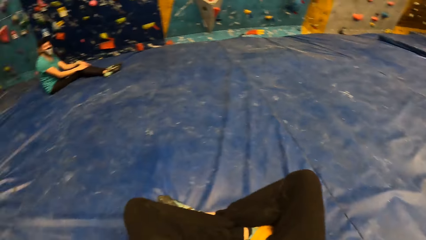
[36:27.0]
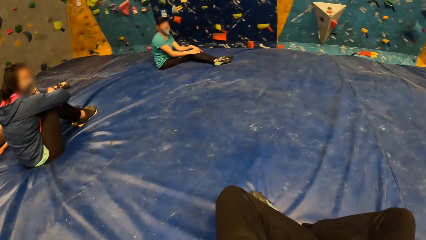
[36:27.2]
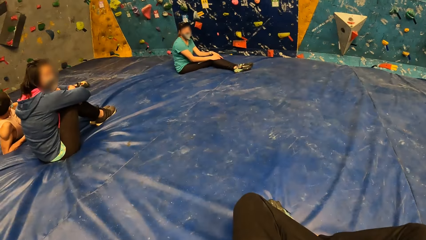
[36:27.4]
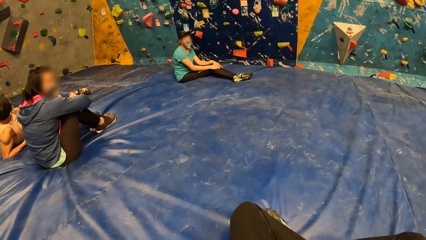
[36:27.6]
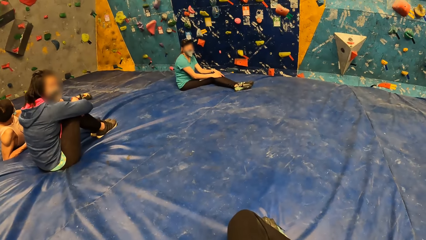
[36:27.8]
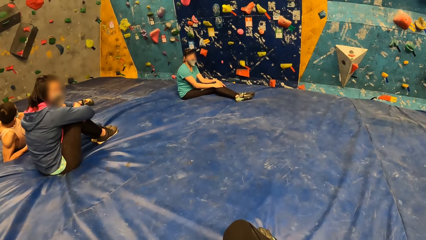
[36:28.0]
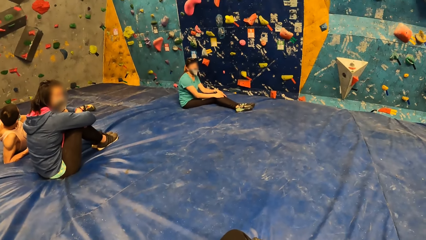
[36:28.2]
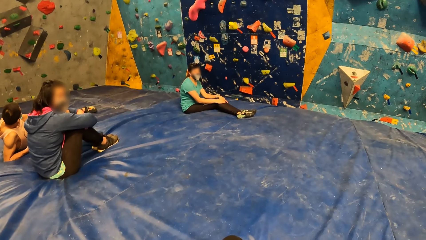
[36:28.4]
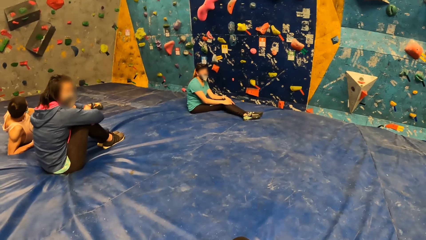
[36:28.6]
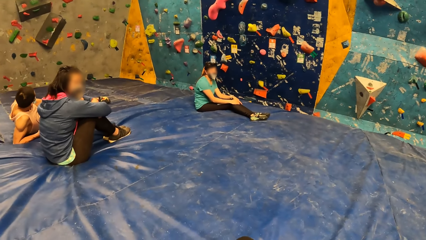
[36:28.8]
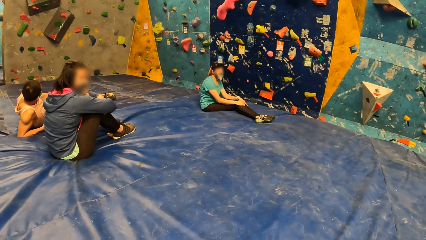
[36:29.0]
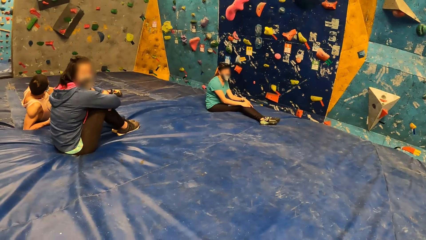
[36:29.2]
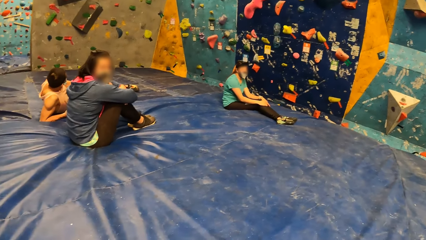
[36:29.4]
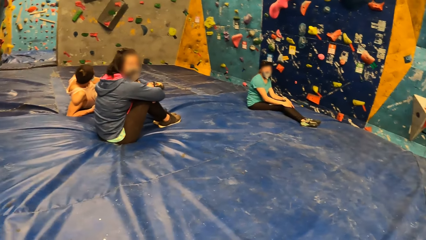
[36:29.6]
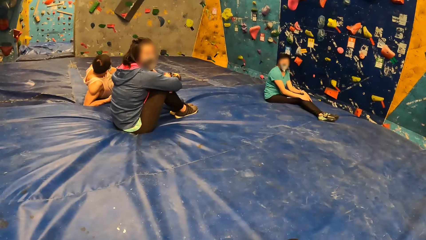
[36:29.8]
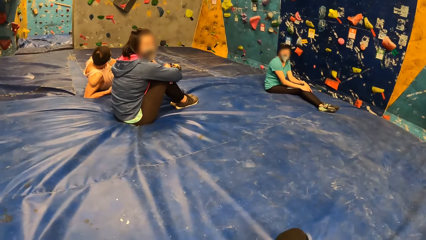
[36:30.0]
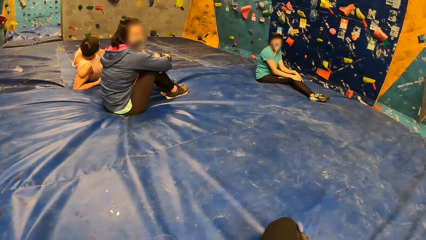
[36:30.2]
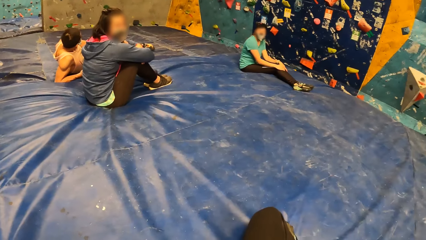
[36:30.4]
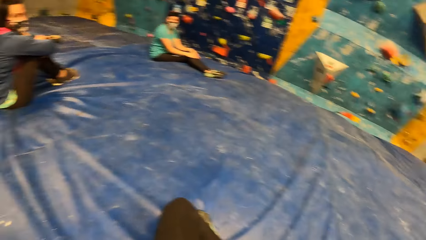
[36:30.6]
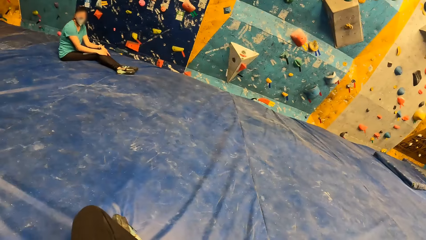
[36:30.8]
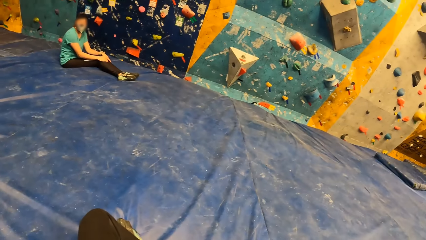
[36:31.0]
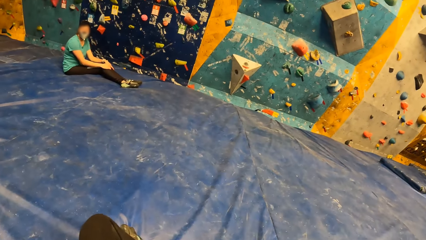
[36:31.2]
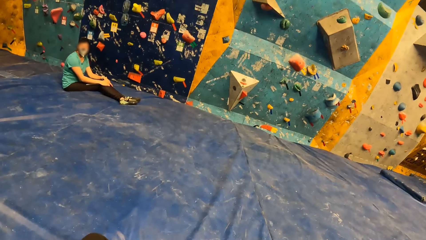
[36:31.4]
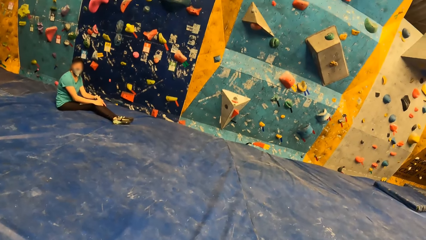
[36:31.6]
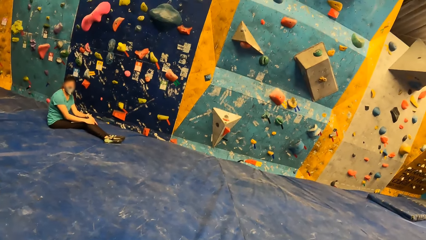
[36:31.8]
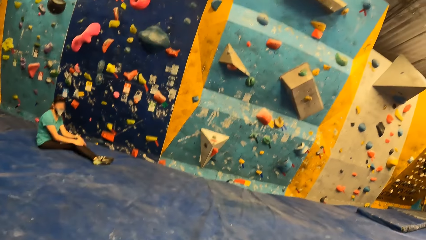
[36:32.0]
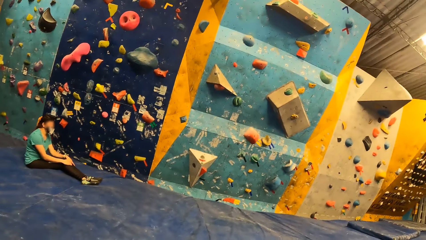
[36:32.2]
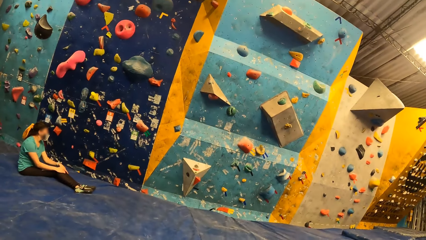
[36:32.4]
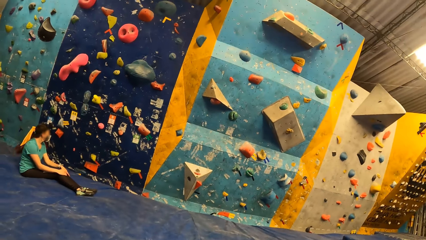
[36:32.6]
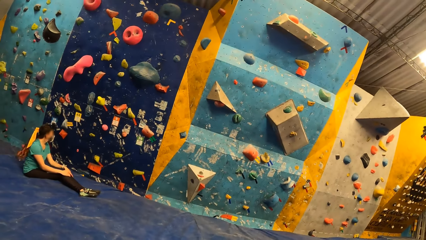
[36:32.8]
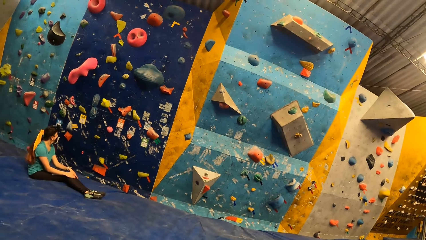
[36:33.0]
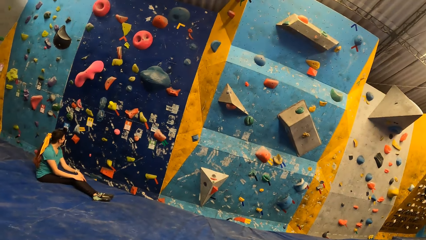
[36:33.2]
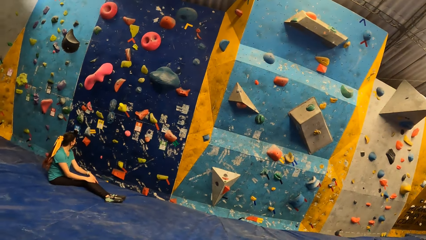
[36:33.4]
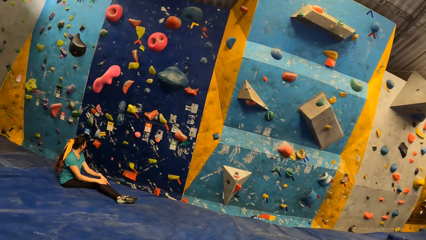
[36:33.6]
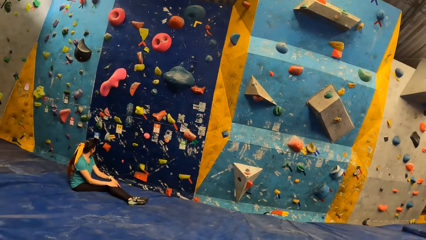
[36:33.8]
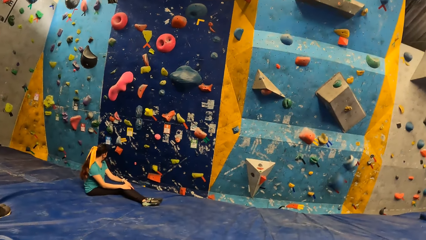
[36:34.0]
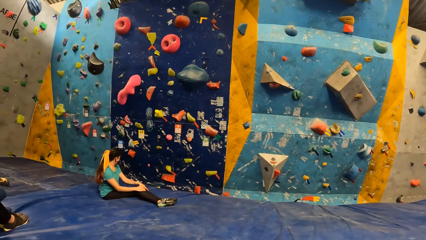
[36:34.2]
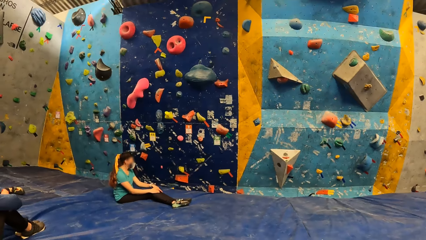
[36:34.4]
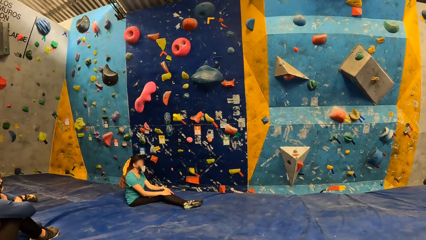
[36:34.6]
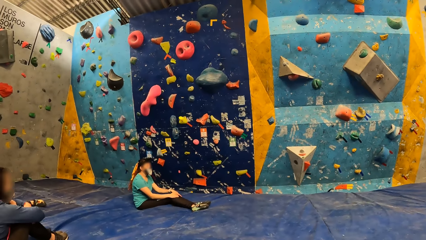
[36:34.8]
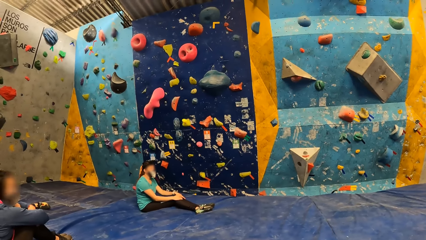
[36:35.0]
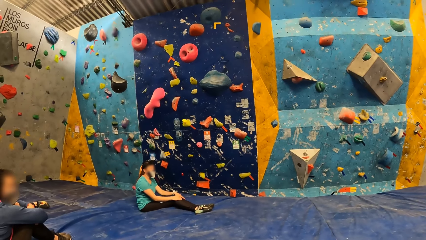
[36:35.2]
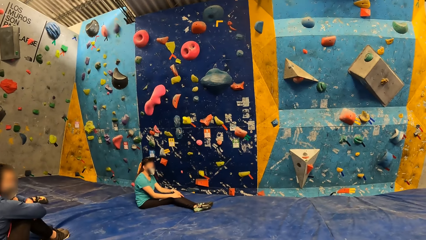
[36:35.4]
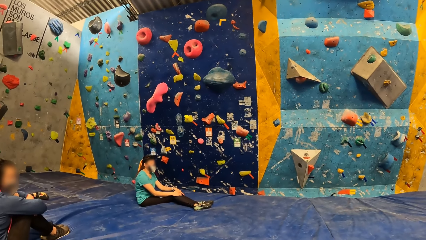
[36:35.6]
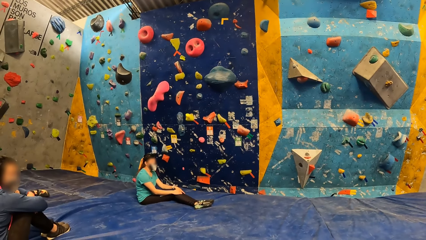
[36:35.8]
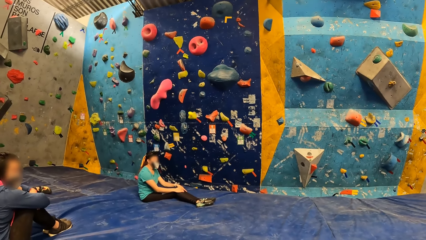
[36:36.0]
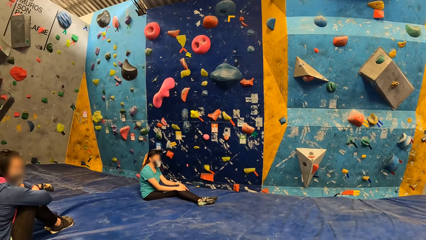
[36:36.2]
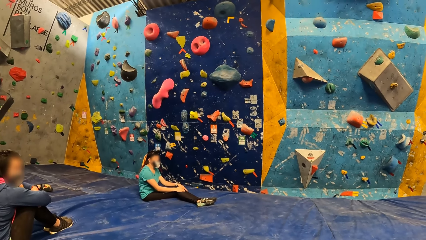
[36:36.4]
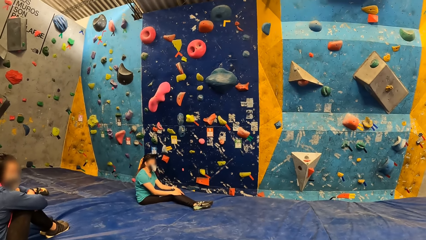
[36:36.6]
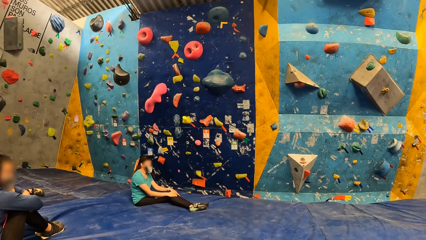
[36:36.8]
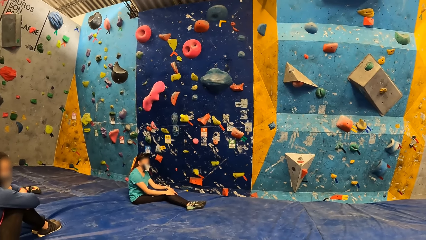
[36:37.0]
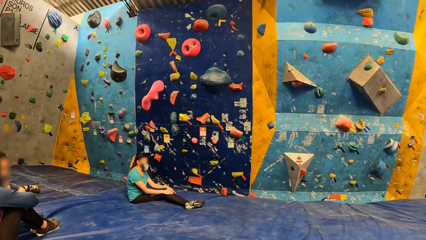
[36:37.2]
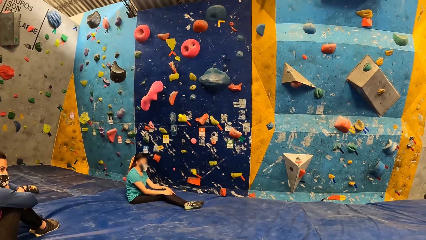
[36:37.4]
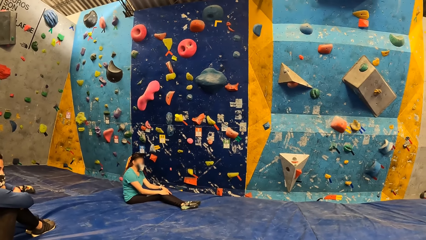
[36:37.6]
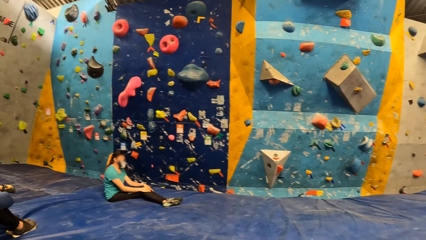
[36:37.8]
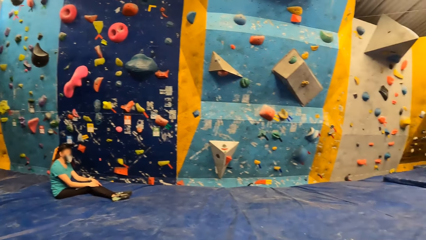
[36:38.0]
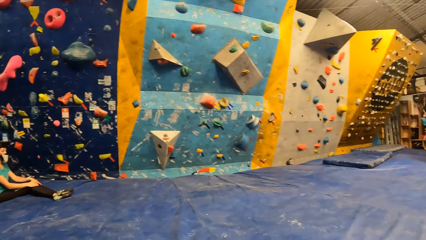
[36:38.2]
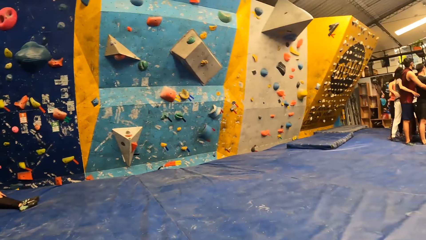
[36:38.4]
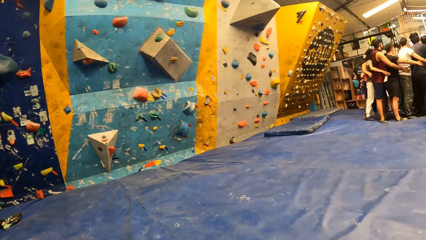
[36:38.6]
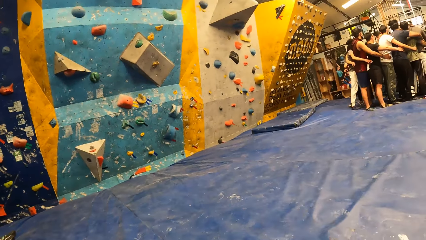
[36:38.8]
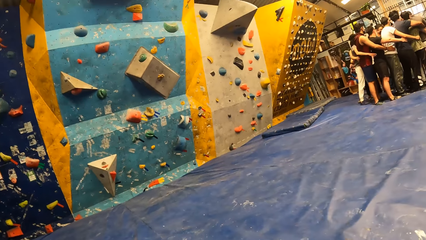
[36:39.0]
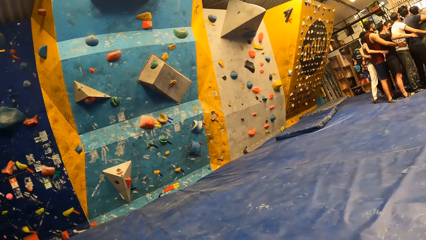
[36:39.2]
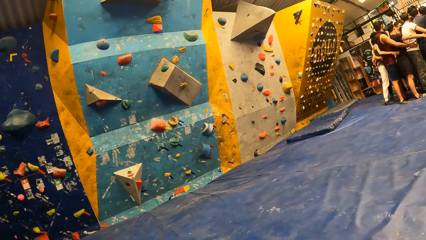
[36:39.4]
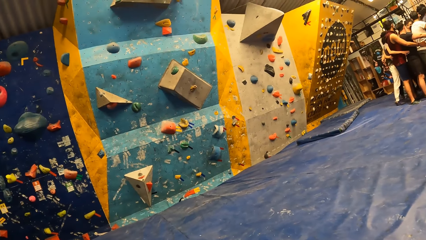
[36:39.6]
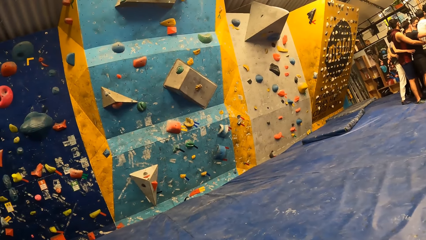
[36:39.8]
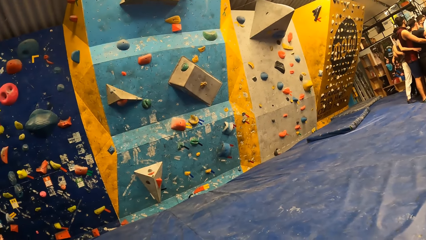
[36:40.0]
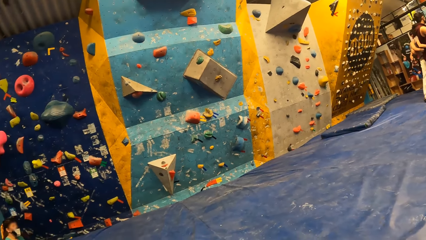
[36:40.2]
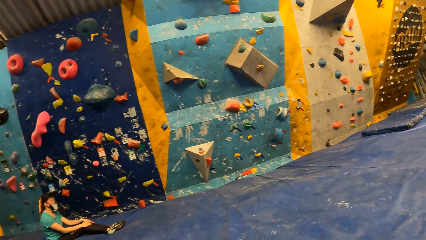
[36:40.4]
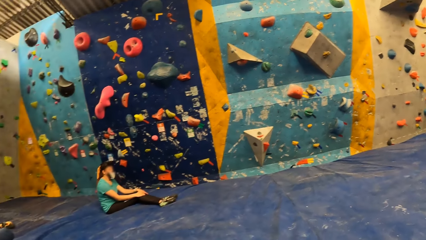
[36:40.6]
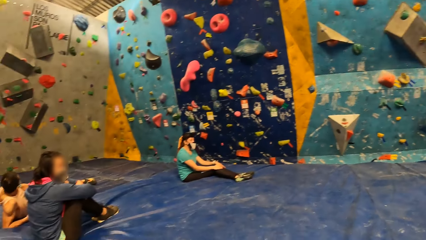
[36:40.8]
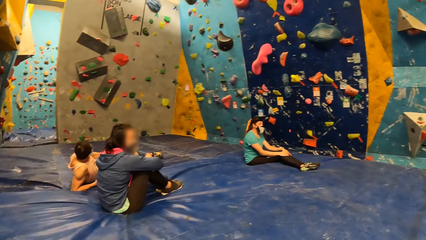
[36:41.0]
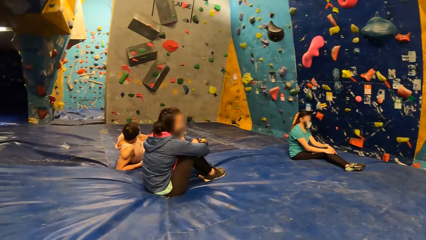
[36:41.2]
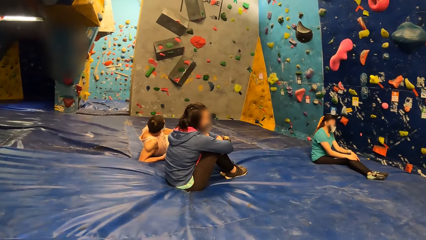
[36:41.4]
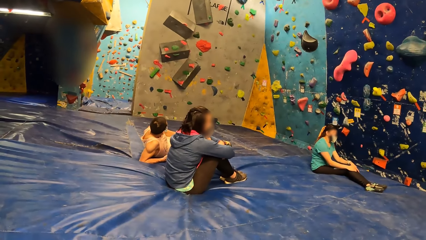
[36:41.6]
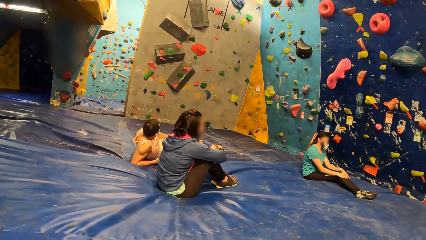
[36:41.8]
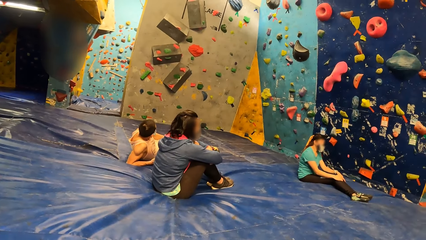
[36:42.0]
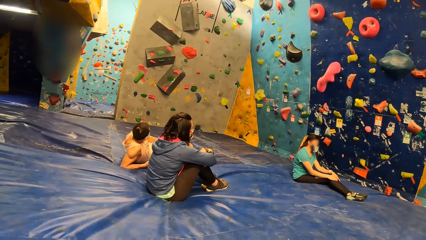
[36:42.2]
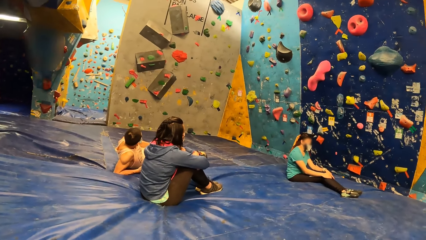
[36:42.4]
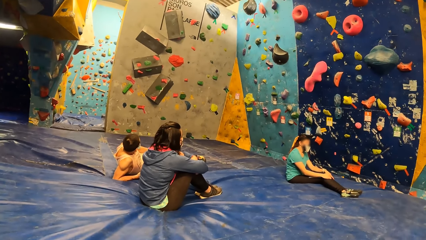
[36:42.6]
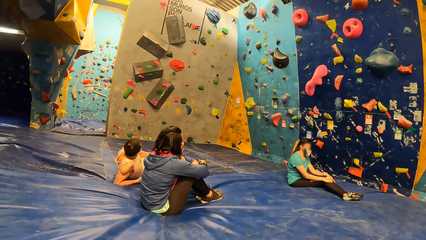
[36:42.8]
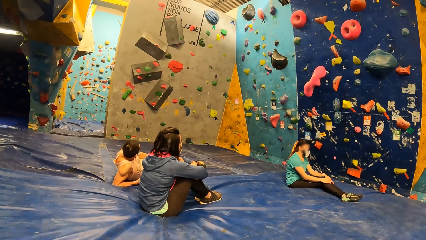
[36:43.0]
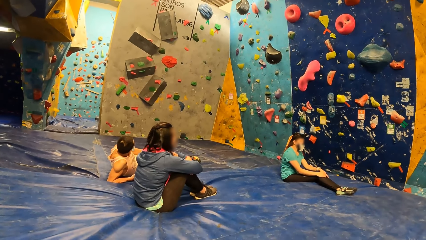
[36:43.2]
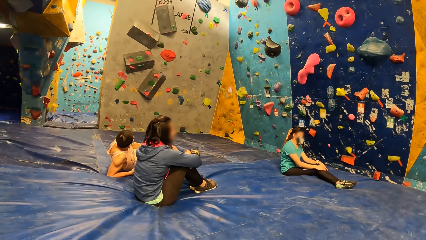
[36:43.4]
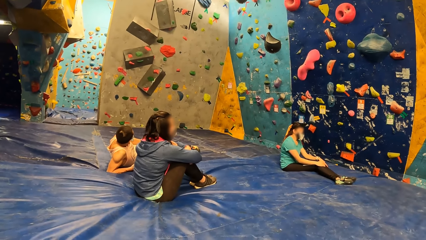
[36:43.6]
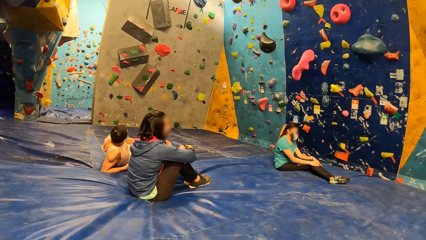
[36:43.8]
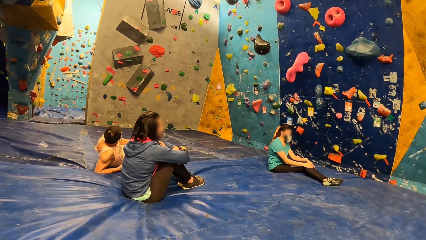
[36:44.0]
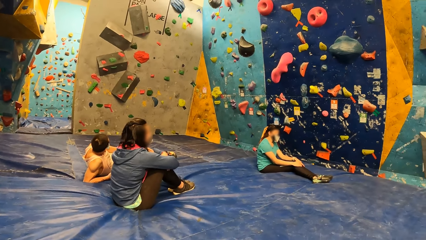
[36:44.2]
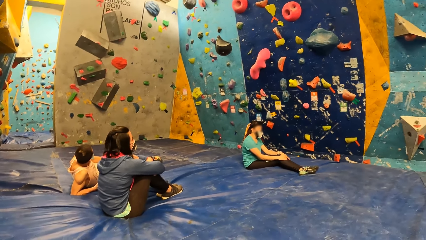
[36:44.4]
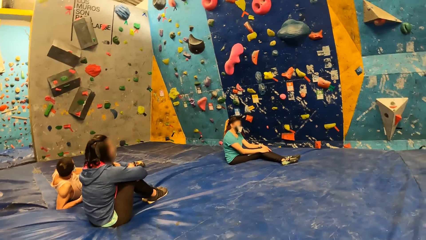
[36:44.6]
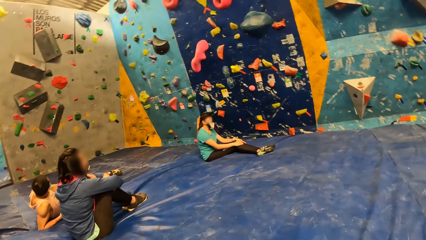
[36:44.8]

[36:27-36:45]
The camera wearer interacts with a woman. They look at the woman. They look at a person. They look at the wall.
